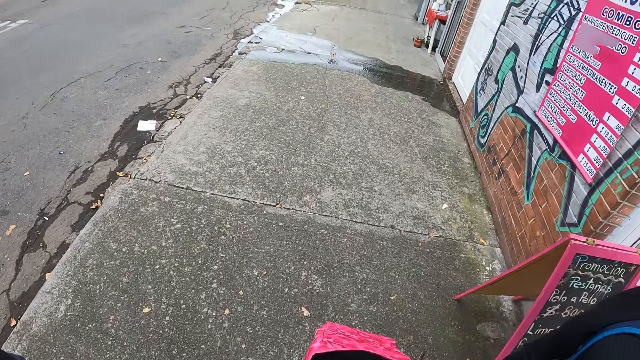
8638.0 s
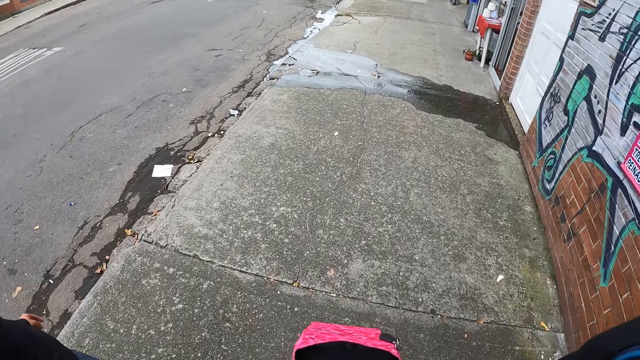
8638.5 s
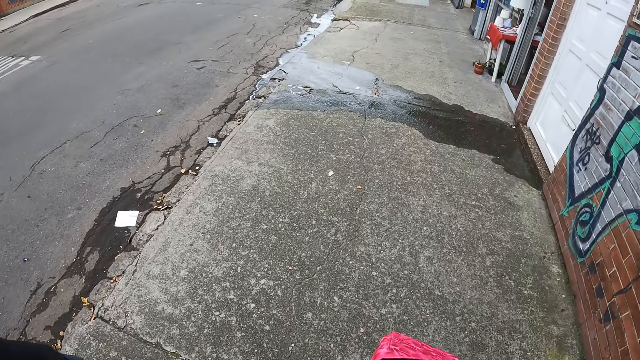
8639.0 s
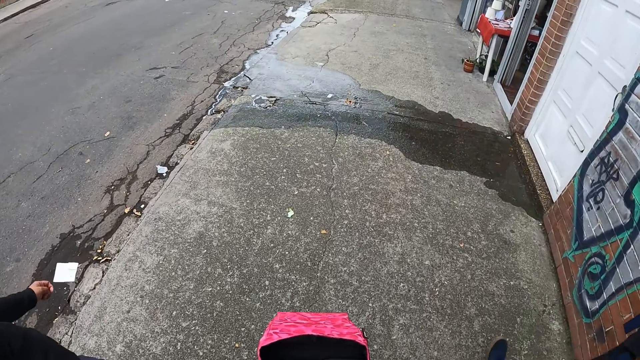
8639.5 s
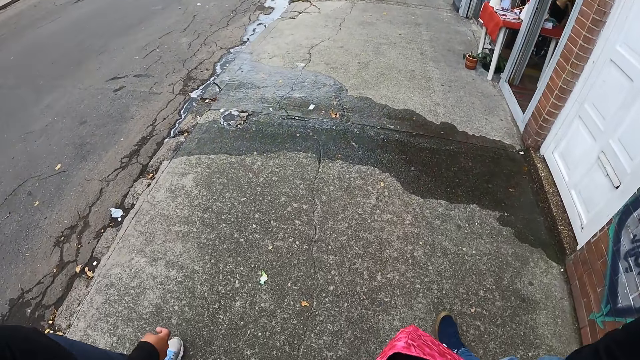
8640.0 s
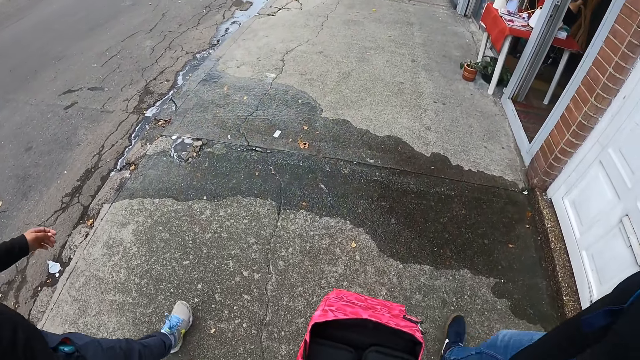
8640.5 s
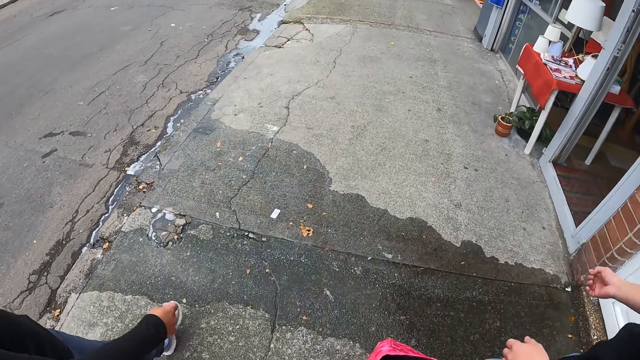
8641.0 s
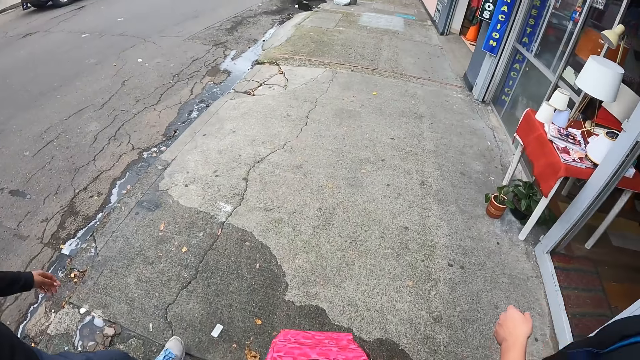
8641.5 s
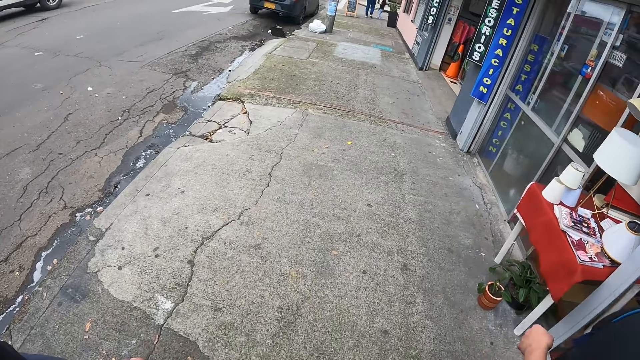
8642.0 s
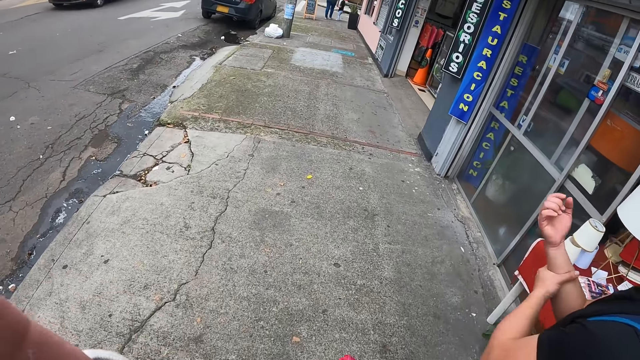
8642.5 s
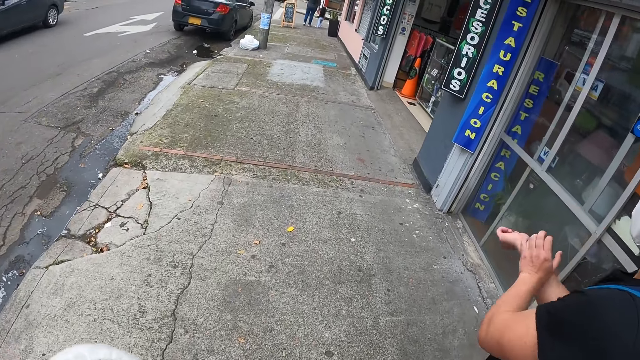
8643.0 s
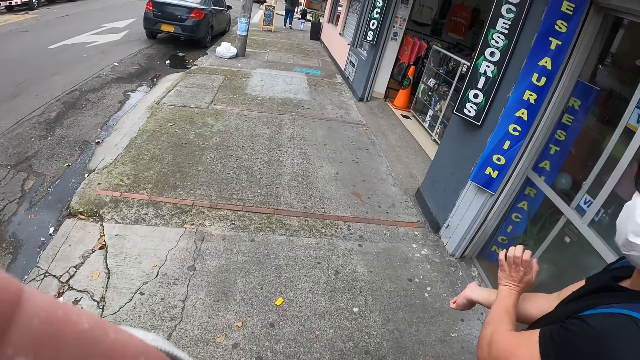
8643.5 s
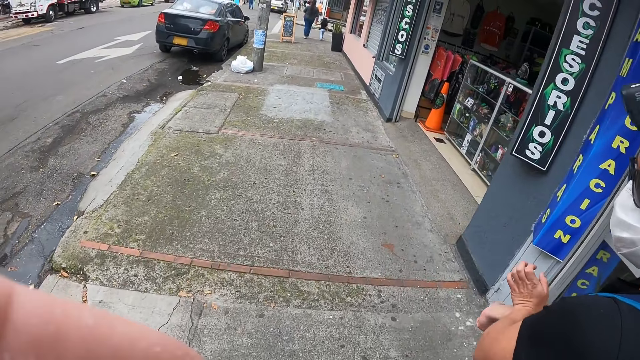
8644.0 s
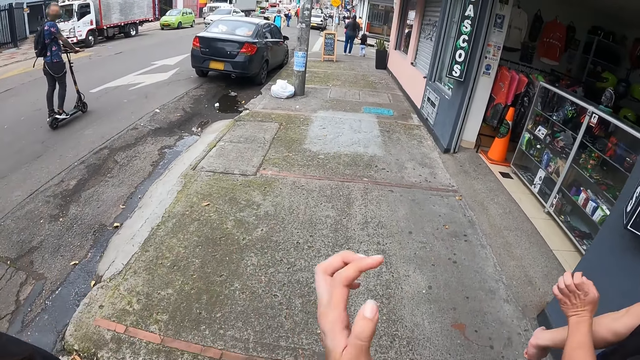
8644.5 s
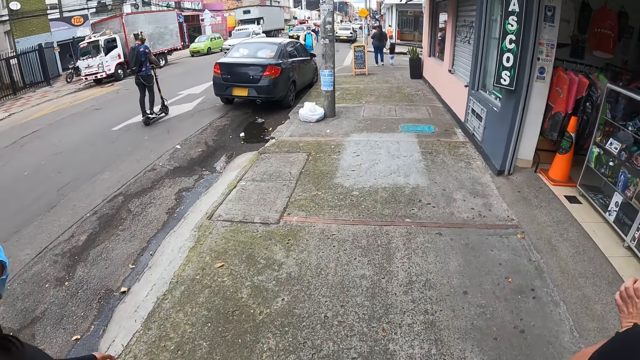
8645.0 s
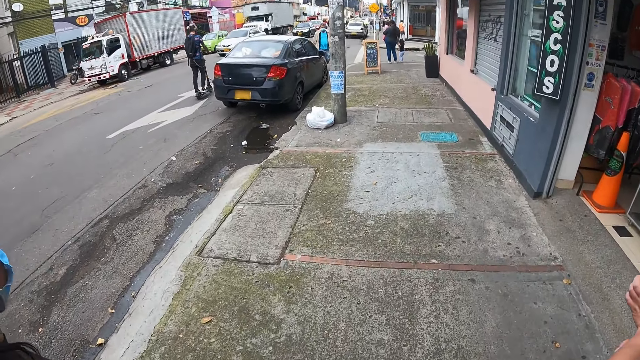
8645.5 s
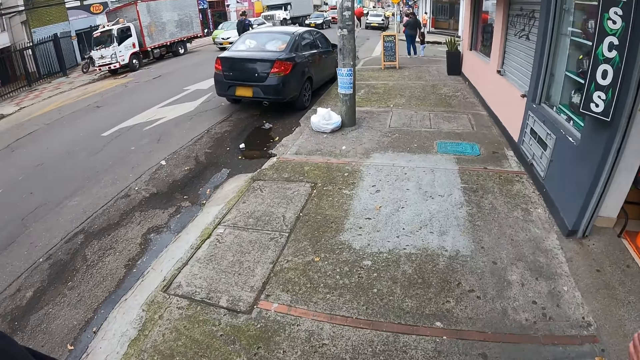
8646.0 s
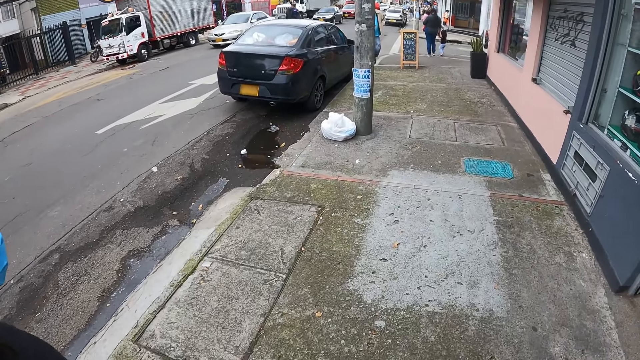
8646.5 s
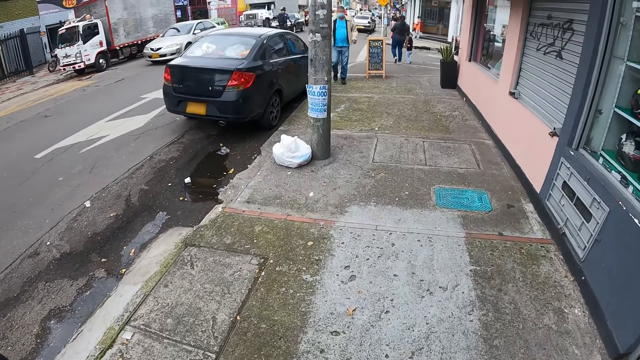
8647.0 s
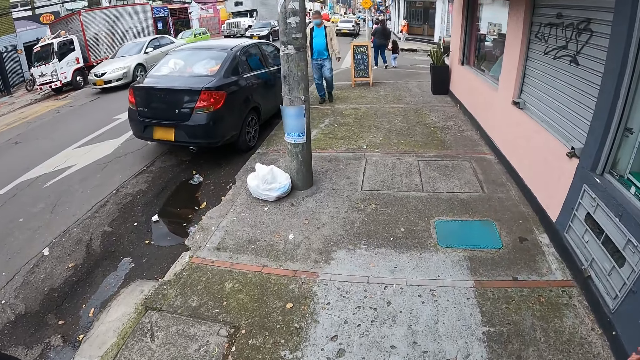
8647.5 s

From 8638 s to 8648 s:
A man presses the arm. The camera wearer lifts the hand.

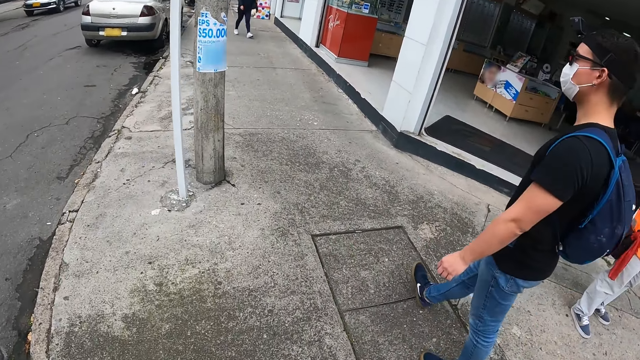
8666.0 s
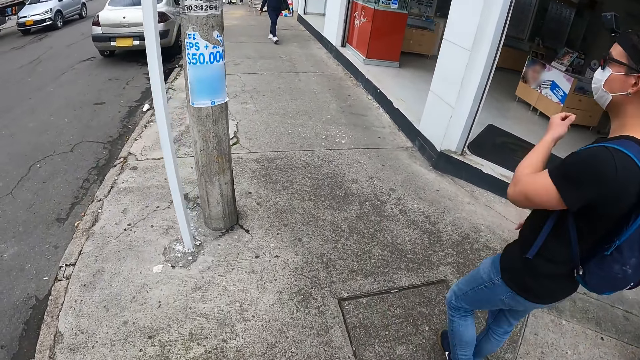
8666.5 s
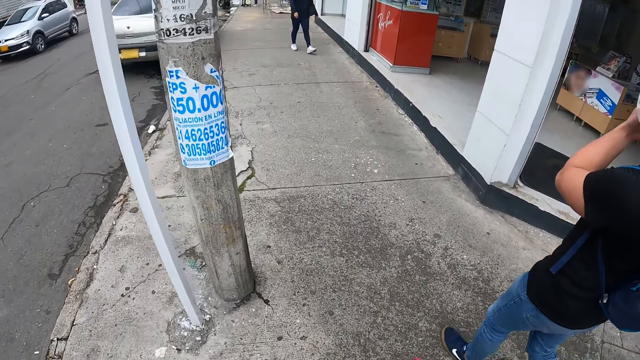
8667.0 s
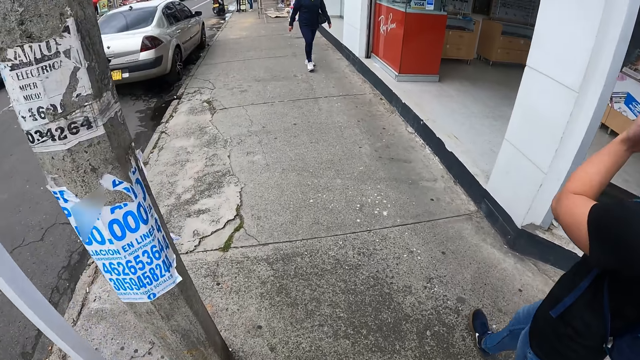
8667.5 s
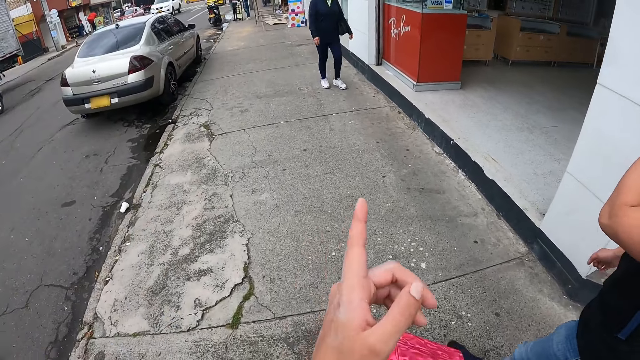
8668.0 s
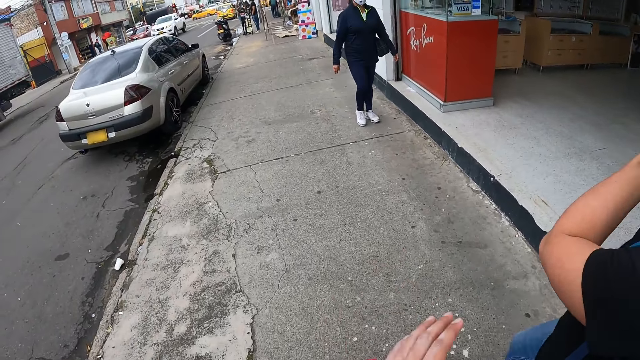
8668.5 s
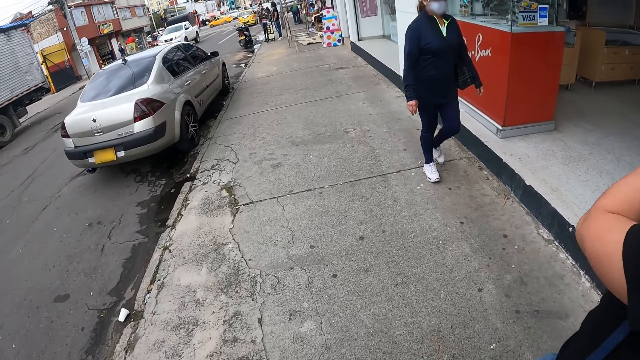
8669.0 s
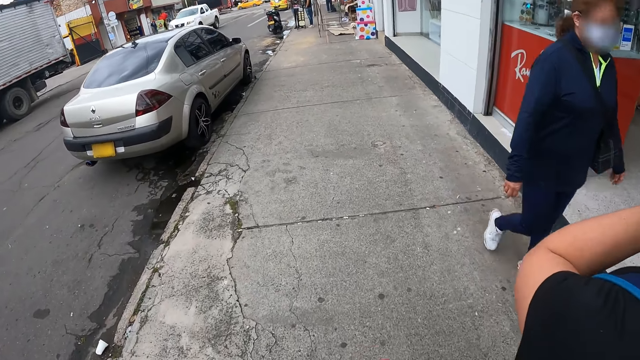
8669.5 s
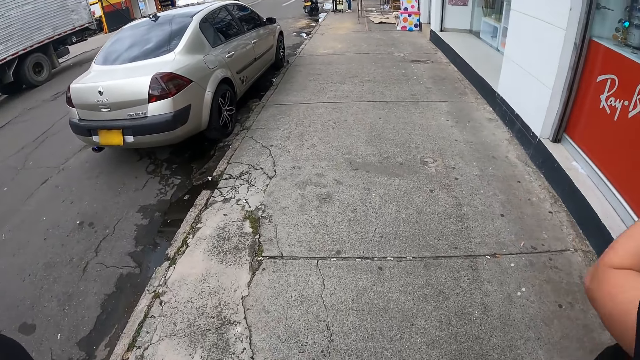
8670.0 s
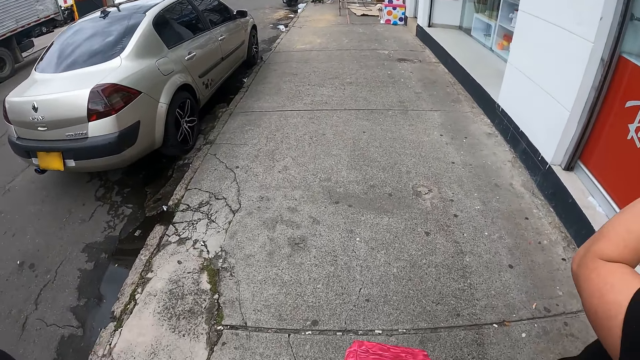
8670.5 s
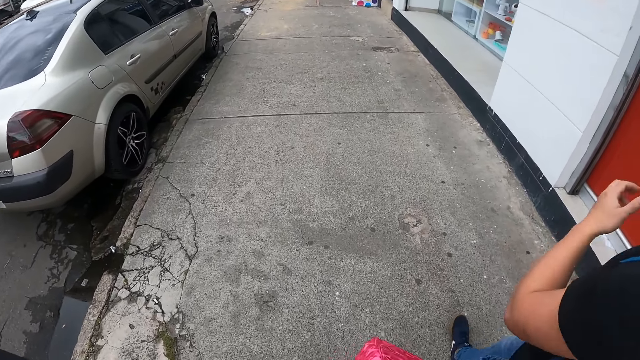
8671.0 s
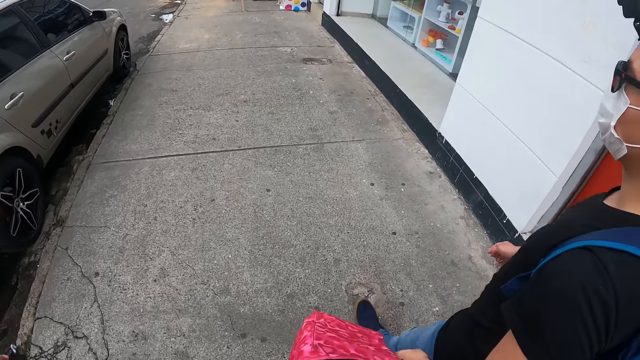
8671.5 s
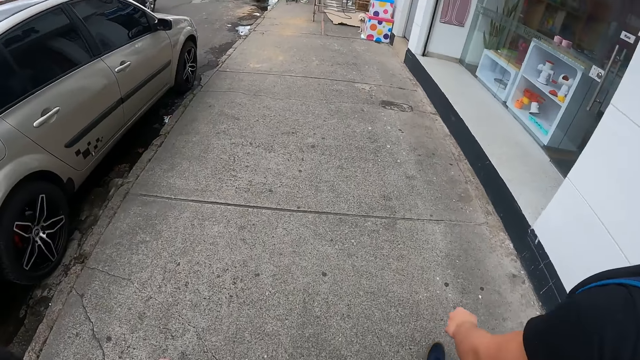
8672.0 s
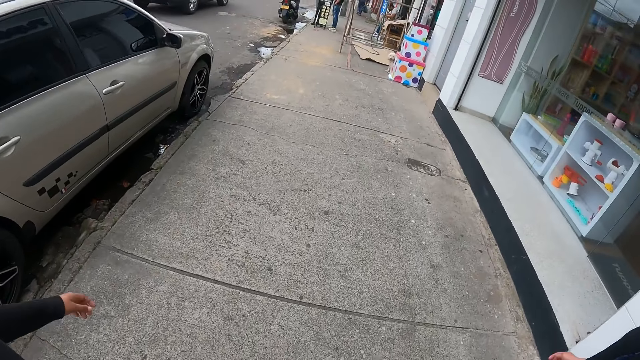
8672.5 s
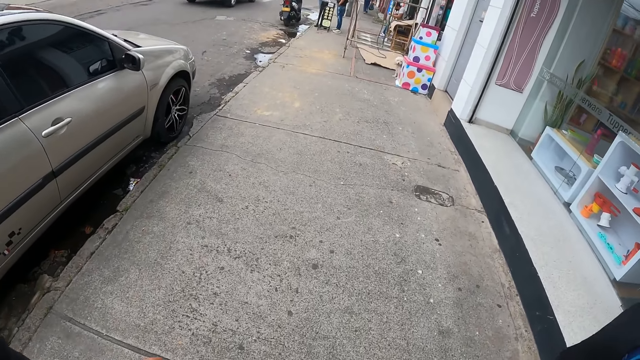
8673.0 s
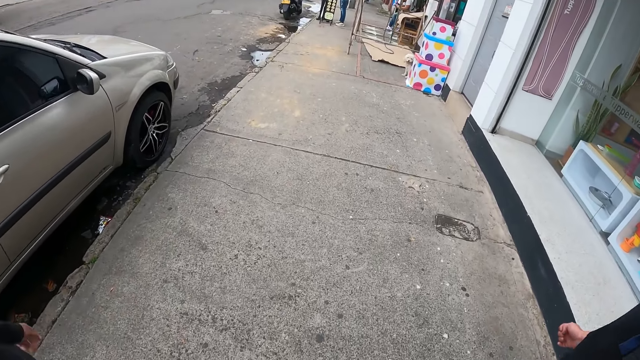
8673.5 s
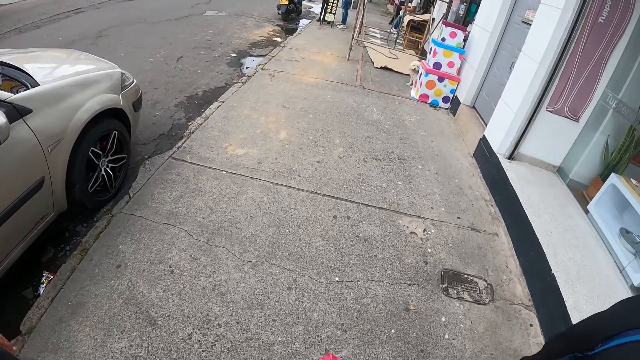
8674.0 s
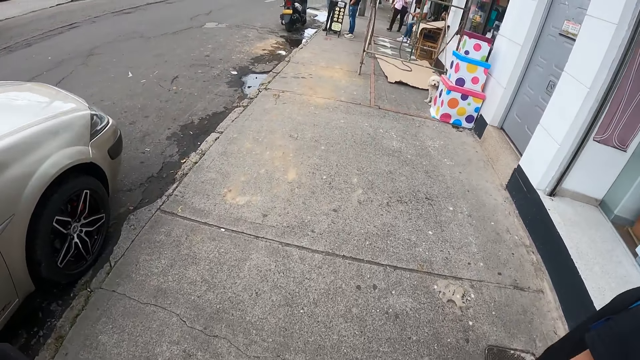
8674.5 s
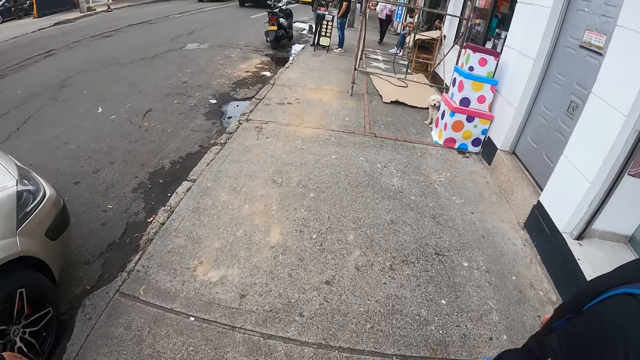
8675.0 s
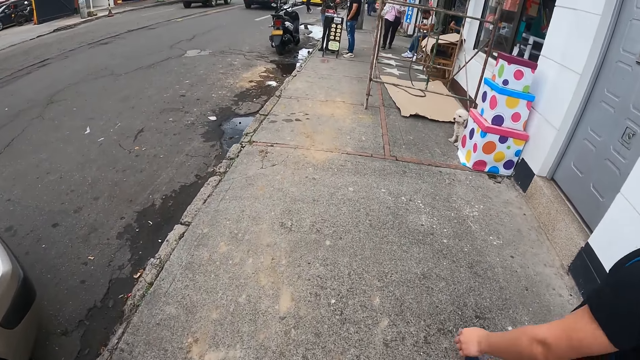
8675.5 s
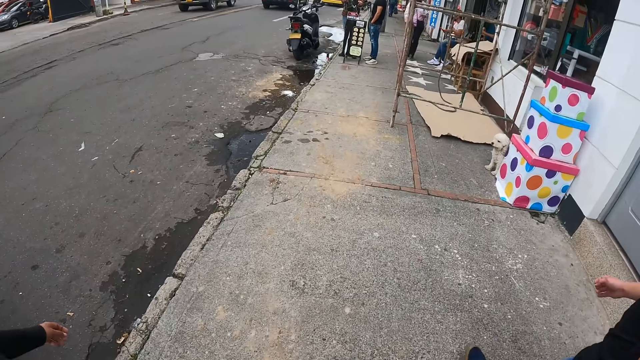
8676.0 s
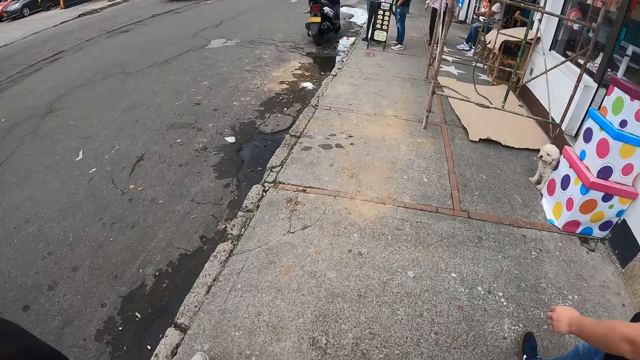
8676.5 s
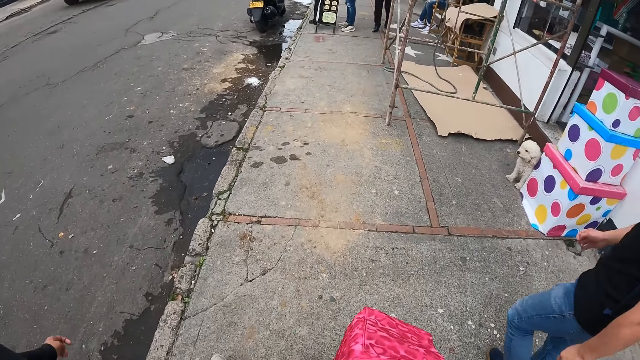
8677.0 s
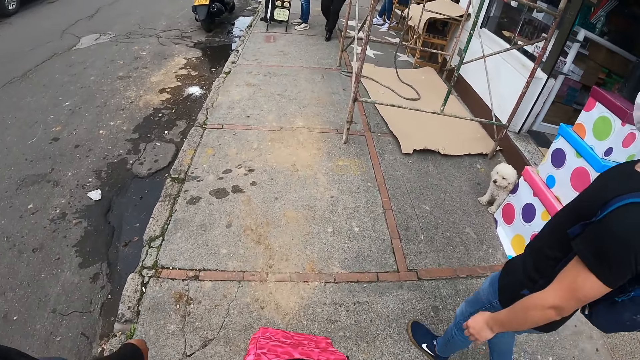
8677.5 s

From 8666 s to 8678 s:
The camera wearer stretches his left hand. He communicates to a person.
